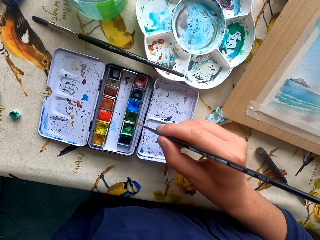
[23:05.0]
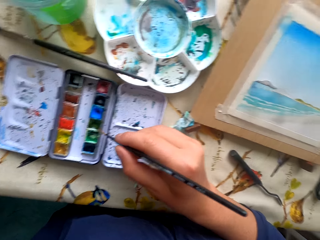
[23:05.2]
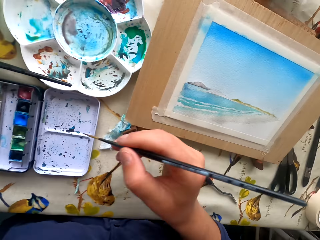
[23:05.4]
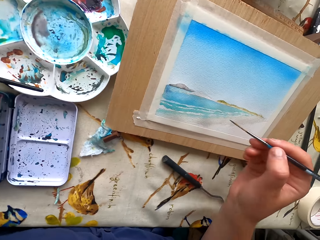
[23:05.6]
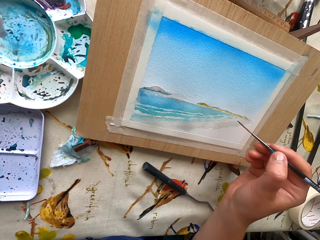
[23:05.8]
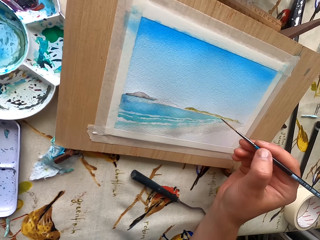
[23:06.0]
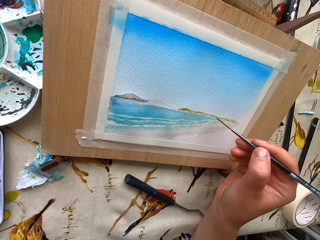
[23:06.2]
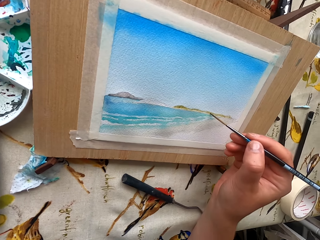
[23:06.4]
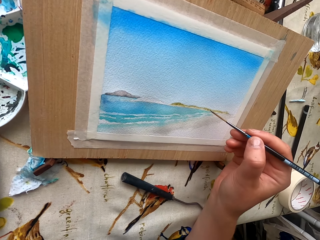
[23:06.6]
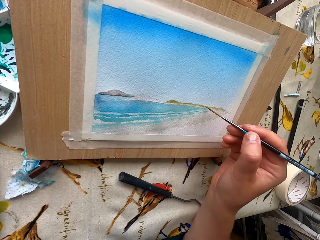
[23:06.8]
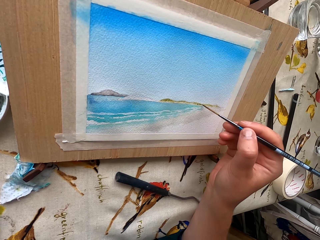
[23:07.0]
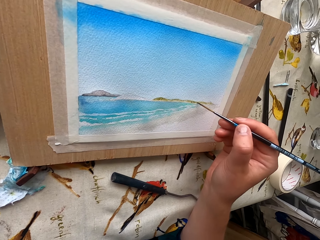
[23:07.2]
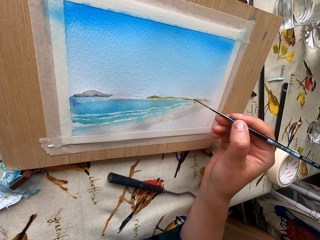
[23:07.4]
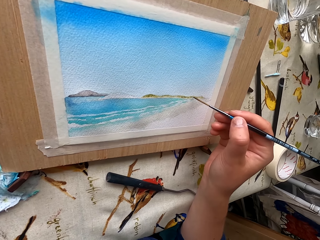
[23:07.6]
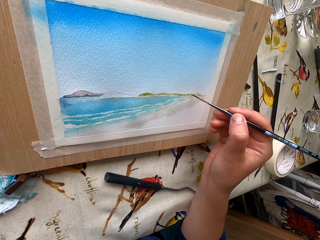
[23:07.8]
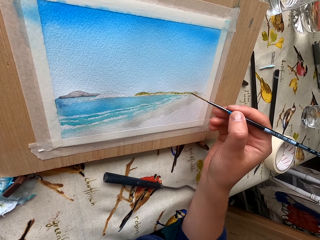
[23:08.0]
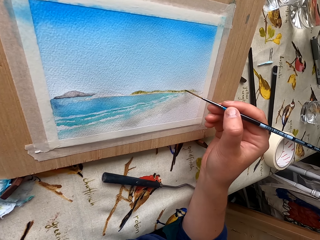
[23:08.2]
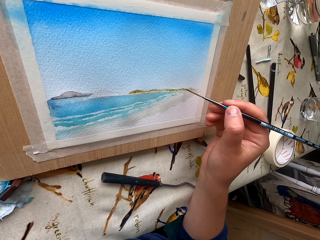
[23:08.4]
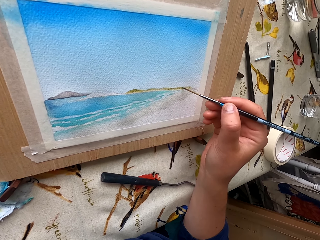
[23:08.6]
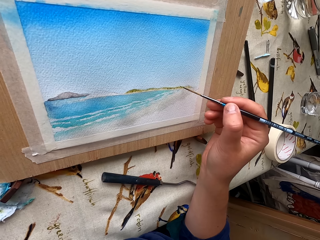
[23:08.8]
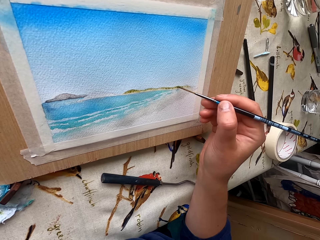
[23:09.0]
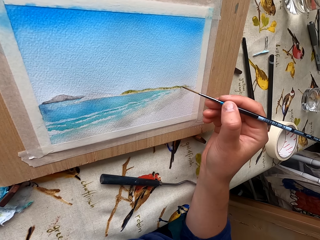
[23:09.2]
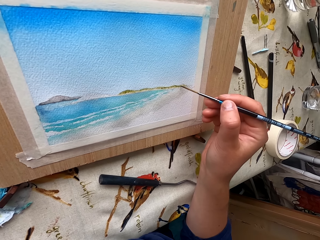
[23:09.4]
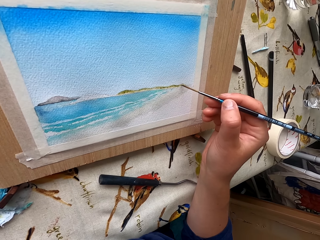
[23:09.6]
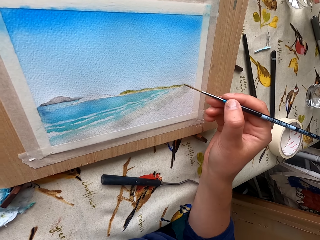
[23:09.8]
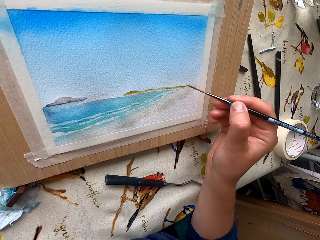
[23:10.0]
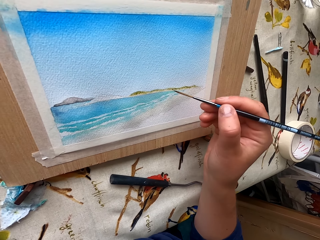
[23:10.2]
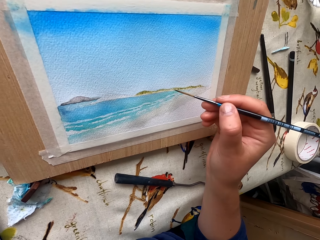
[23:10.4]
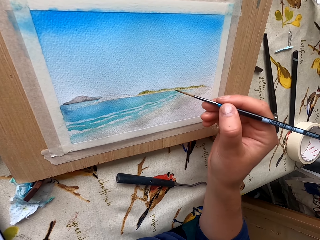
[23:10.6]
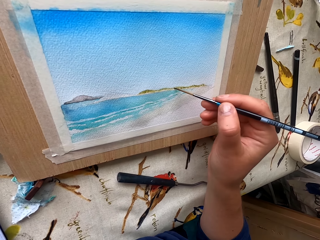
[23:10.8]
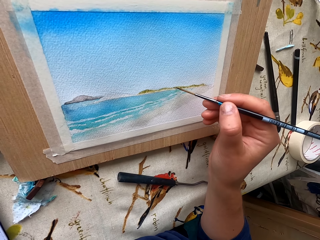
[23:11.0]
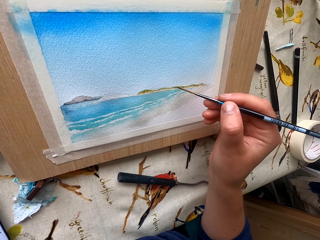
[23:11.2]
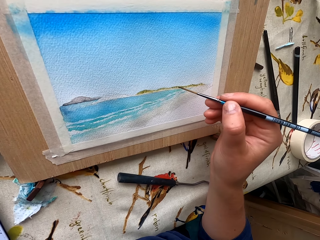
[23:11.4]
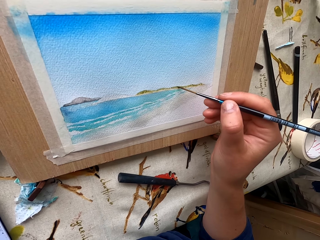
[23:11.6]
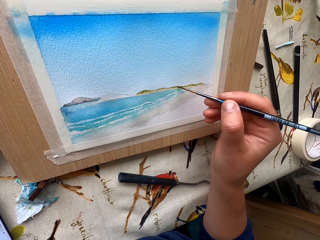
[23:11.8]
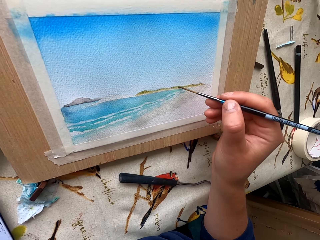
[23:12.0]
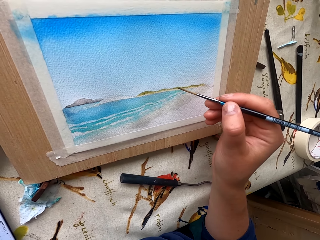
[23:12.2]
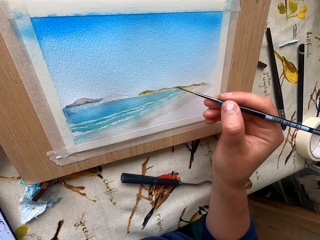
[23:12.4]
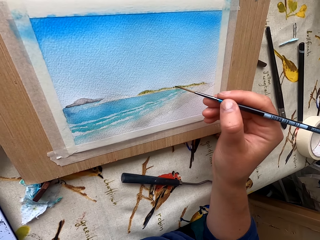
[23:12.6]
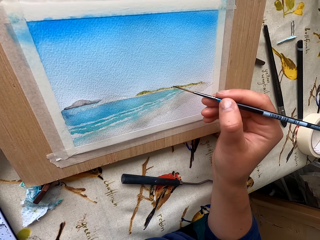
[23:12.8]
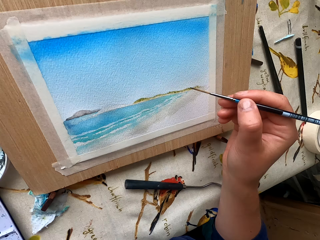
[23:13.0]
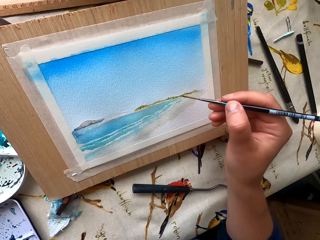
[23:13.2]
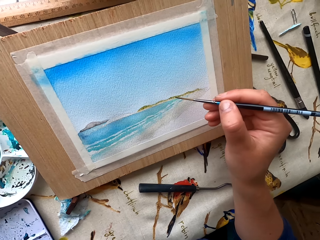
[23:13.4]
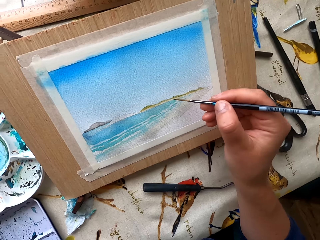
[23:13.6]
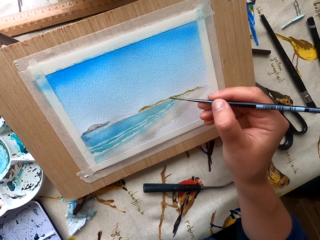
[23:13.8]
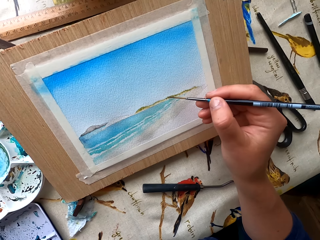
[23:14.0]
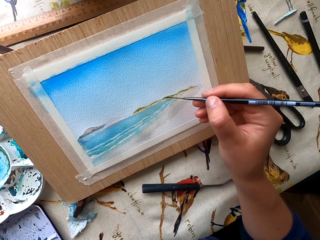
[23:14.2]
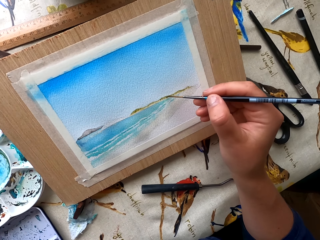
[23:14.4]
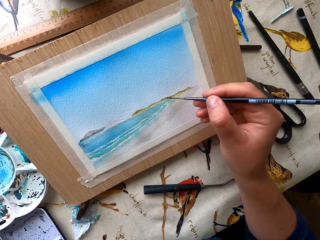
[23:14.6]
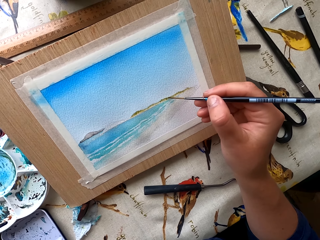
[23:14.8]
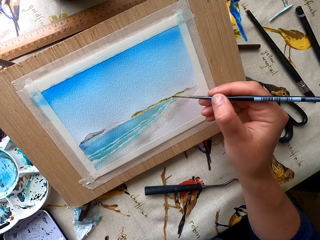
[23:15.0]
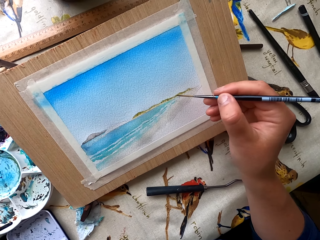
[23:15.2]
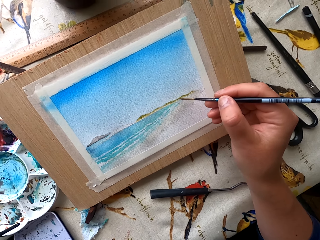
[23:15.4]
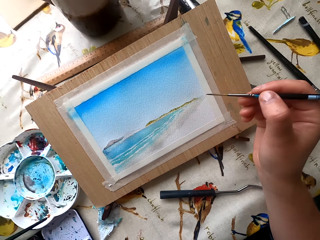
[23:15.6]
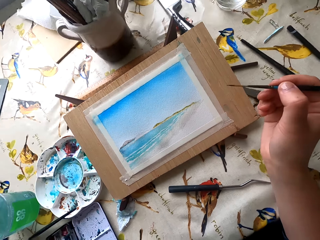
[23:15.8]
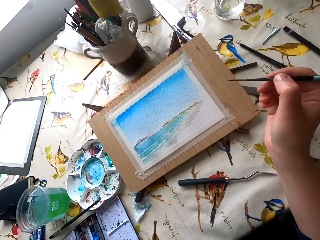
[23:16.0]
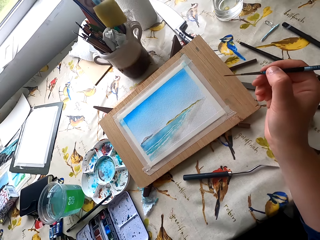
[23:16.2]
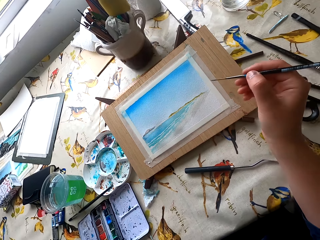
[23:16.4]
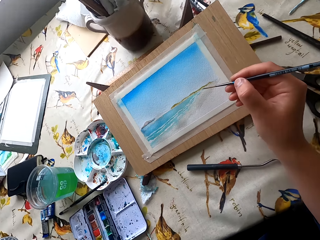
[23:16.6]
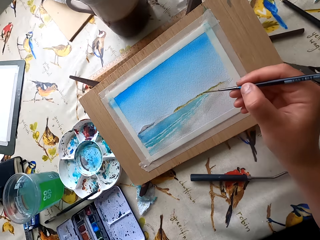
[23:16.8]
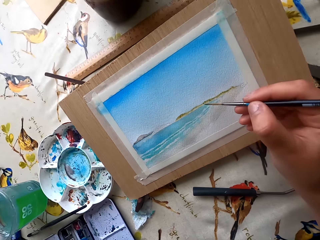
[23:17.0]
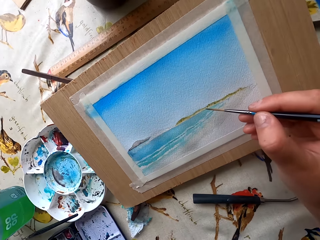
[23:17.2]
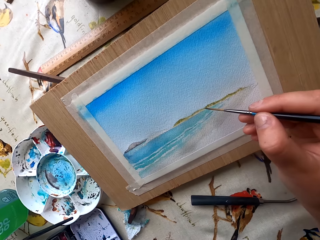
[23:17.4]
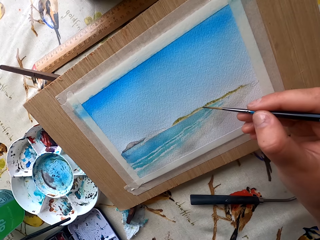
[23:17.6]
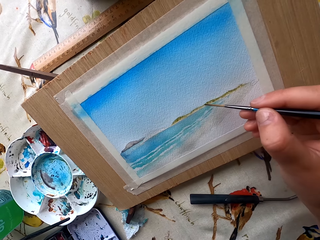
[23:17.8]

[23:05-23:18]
The camera wearer dips the paint marker in the color. They paint a picture with the pen brush. They paint the drawing paper.

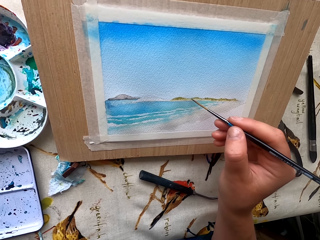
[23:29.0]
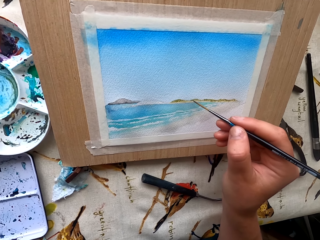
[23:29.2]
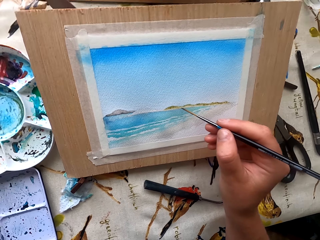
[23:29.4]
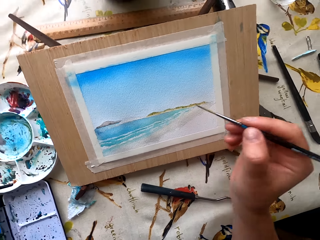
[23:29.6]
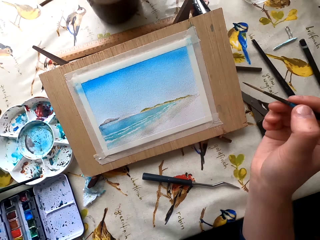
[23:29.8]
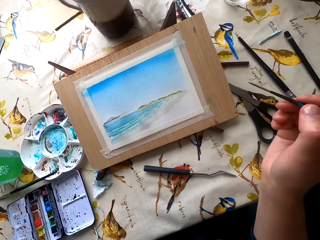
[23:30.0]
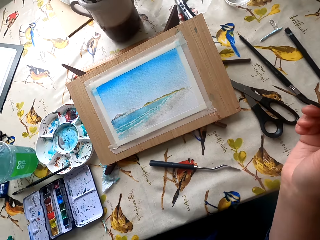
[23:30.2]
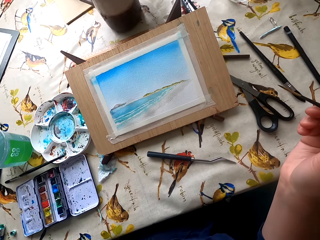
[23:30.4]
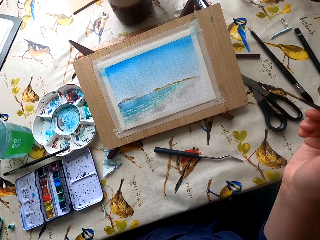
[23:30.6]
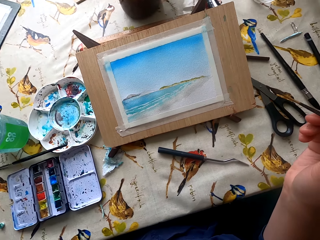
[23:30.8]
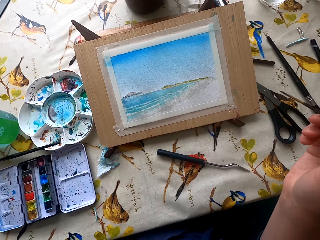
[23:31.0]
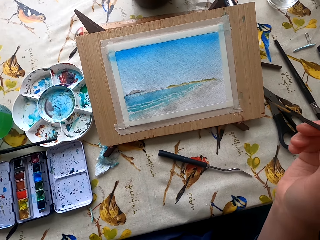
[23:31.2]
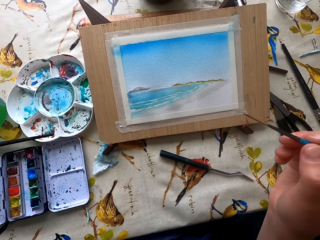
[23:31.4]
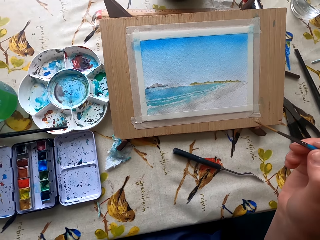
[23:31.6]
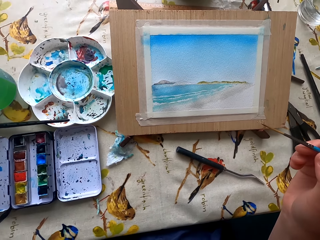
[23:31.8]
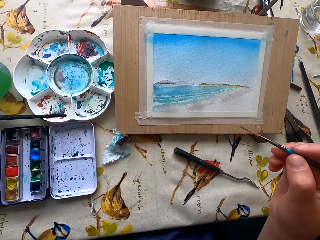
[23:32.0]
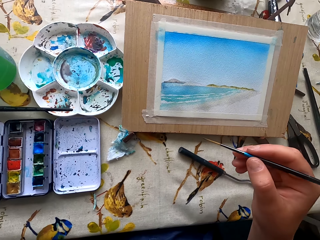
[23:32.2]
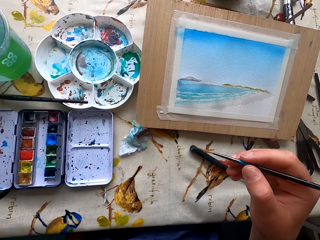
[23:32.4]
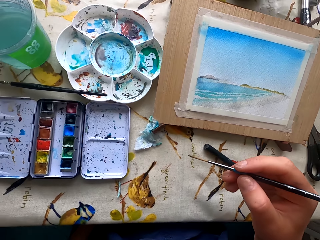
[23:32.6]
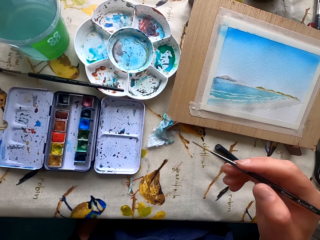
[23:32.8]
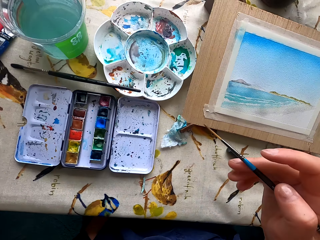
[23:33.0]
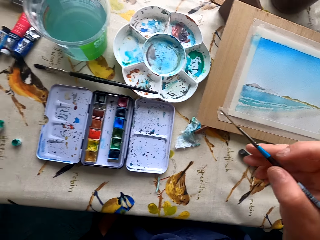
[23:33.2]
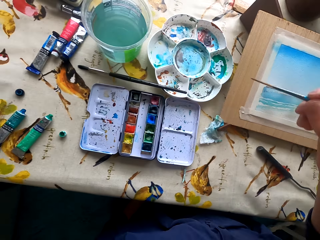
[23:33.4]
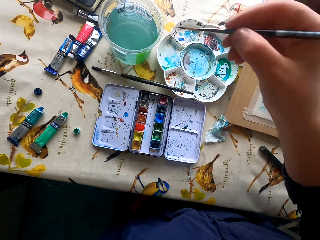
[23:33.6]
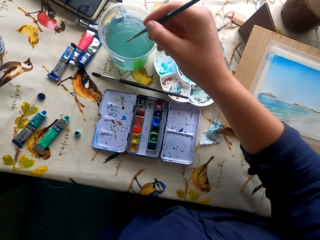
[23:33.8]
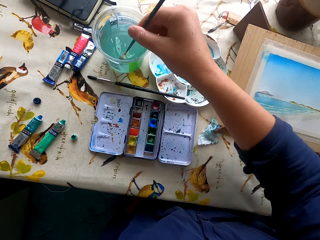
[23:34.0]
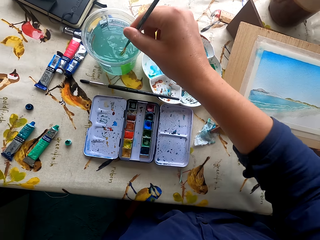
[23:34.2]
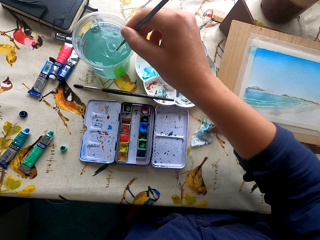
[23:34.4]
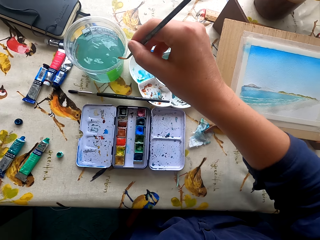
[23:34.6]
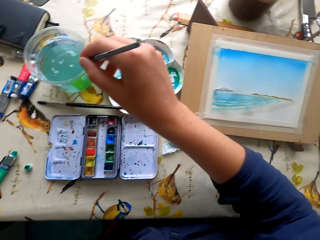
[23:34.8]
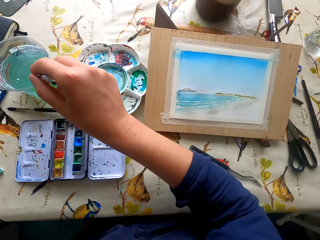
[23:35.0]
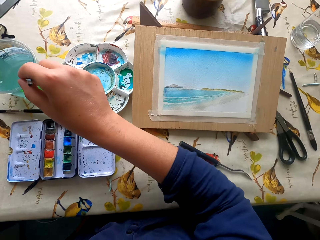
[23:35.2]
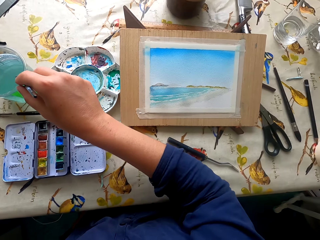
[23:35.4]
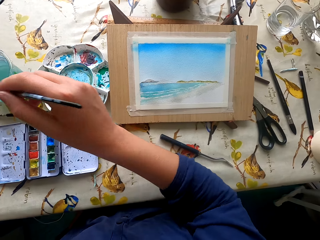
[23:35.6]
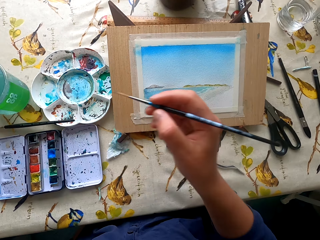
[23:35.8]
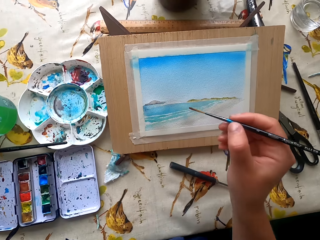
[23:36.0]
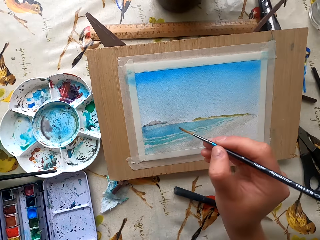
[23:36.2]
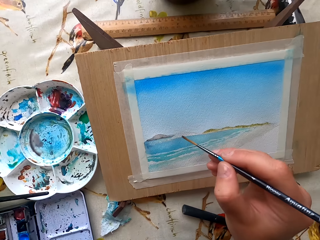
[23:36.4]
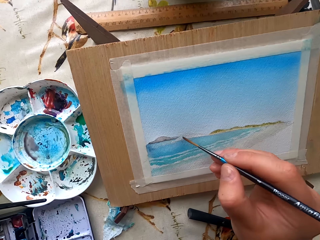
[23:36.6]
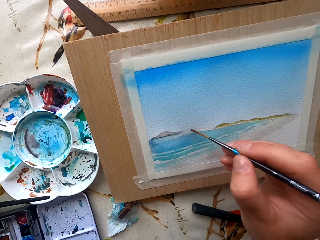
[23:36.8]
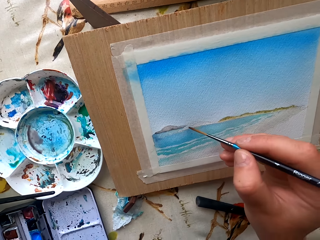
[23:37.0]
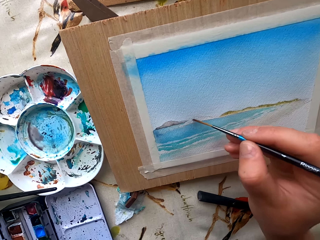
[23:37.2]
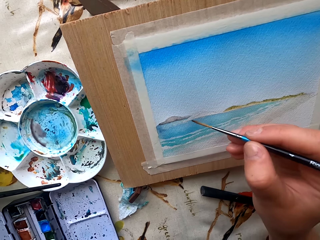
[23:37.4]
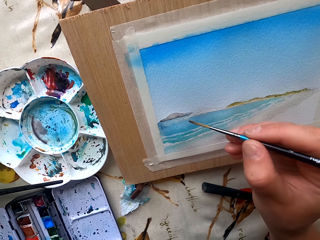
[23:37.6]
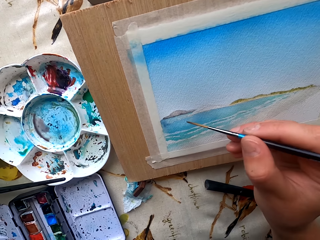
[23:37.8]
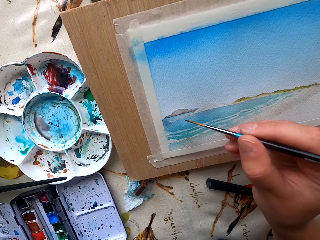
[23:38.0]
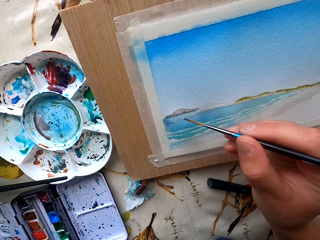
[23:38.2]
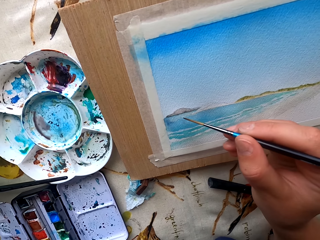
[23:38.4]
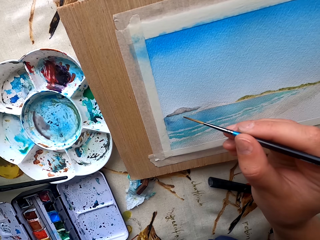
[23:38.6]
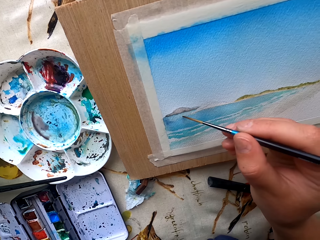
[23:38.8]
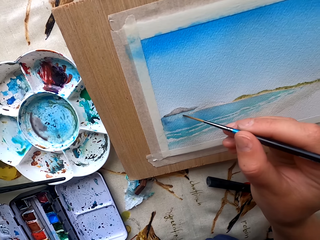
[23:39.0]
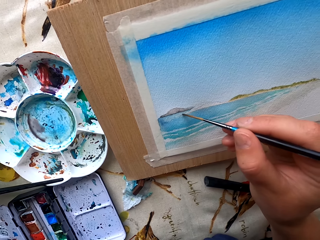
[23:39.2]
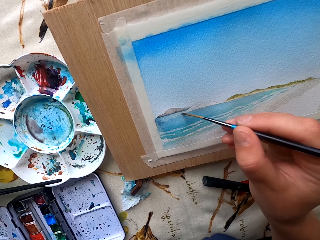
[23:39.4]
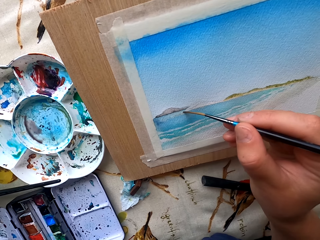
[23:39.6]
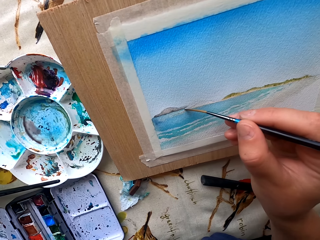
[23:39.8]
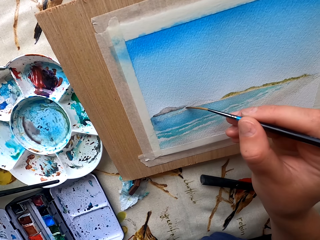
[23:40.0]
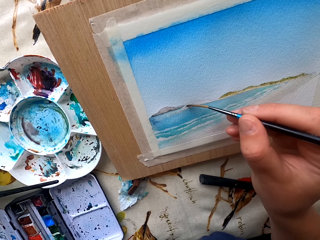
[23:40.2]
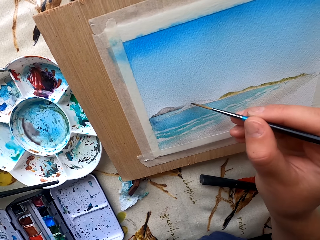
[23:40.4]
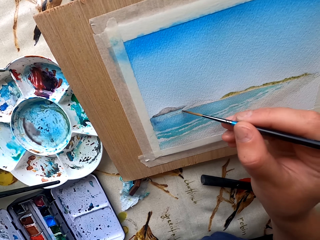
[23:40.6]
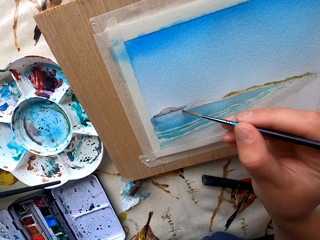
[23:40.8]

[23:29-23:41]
The camera wearer looks at the drawing paint. They dip the paint marker or pen brush in the colored water. They paint a picture with the pen brush.
